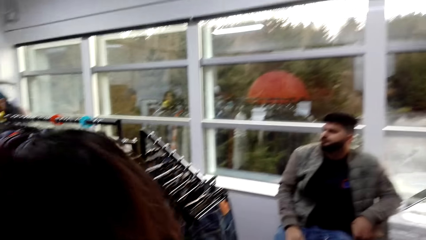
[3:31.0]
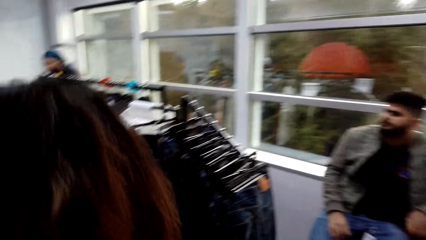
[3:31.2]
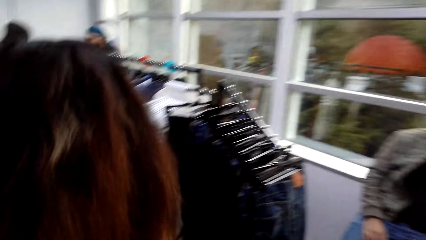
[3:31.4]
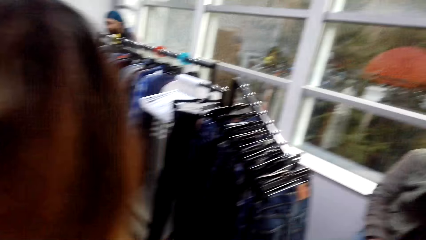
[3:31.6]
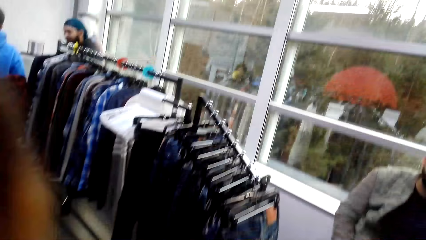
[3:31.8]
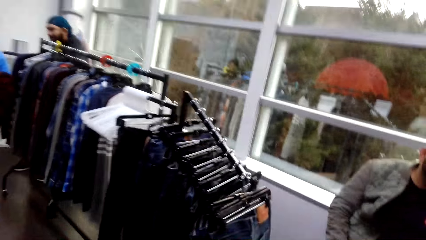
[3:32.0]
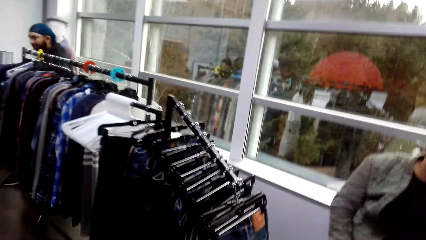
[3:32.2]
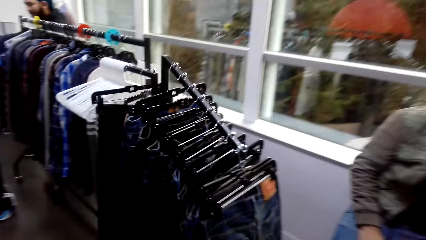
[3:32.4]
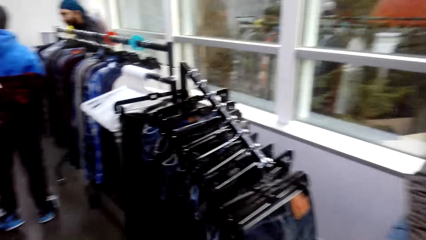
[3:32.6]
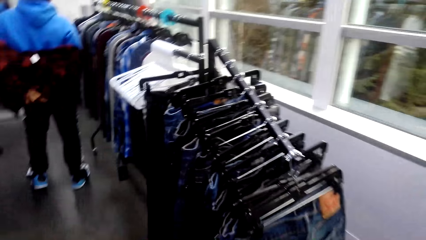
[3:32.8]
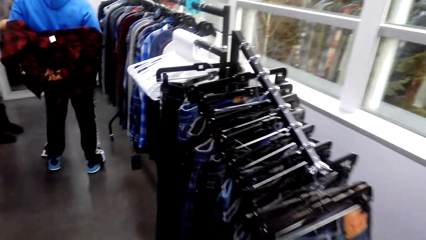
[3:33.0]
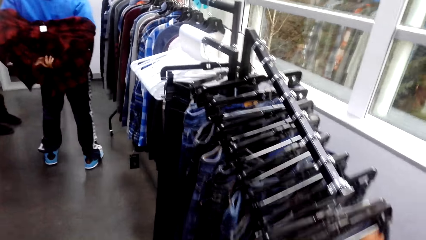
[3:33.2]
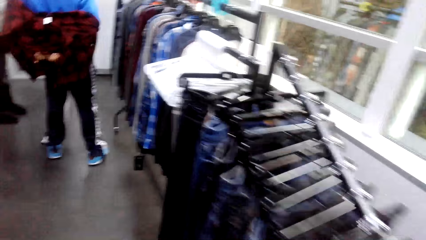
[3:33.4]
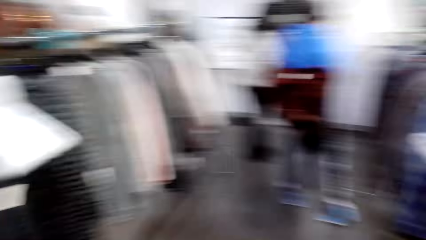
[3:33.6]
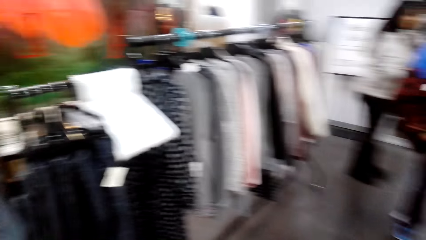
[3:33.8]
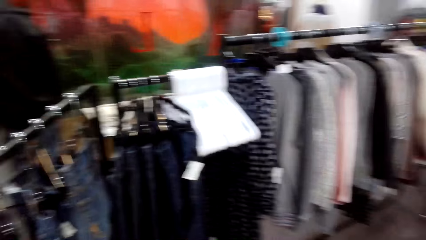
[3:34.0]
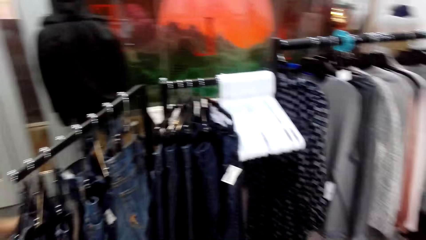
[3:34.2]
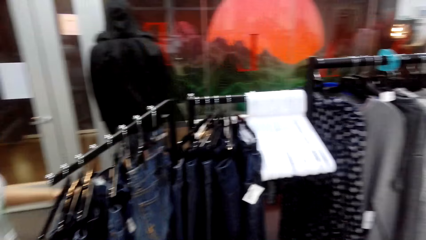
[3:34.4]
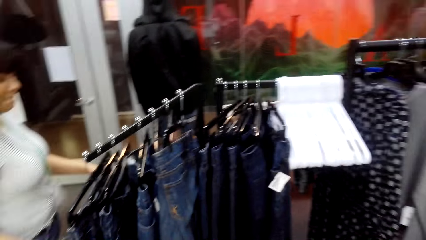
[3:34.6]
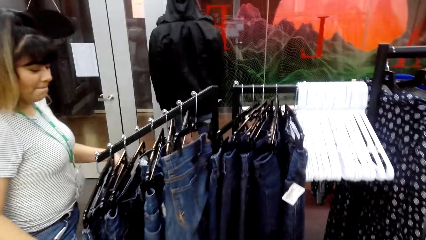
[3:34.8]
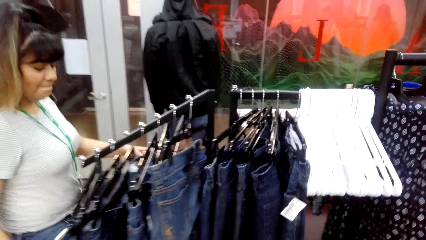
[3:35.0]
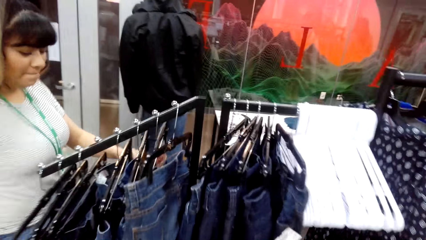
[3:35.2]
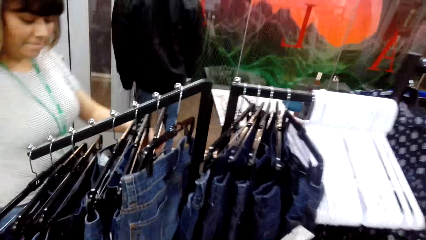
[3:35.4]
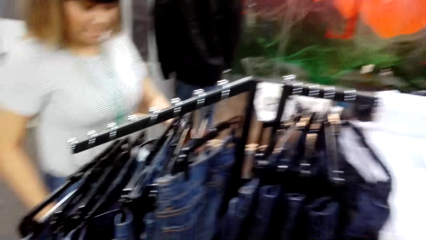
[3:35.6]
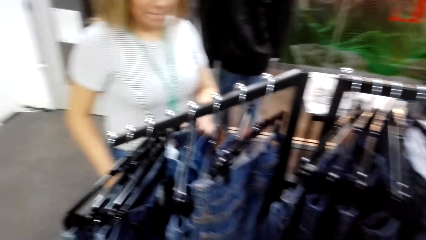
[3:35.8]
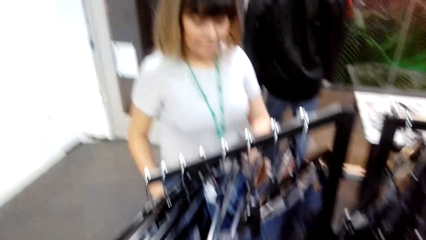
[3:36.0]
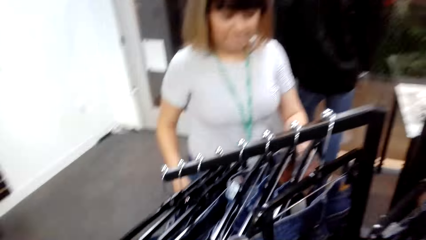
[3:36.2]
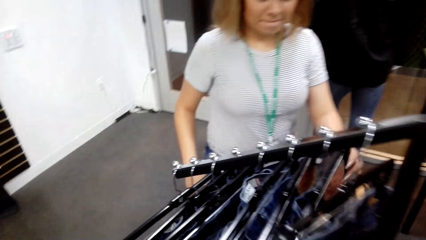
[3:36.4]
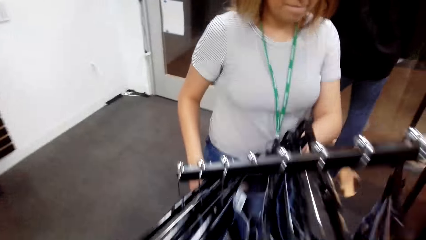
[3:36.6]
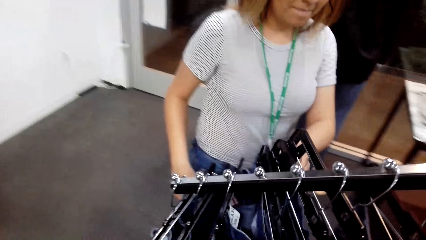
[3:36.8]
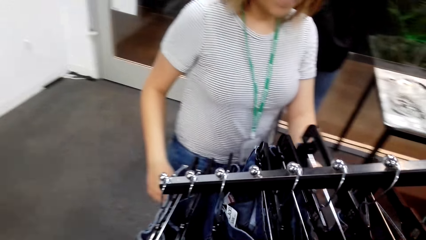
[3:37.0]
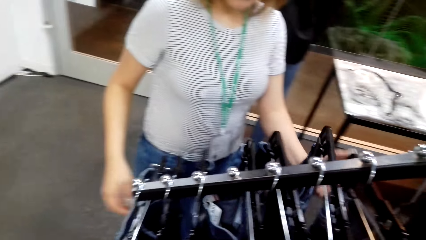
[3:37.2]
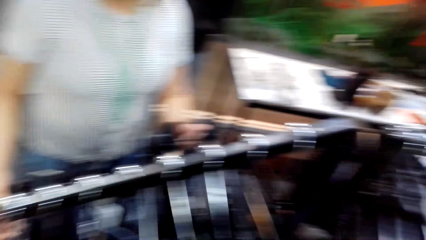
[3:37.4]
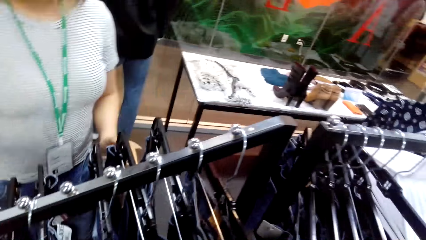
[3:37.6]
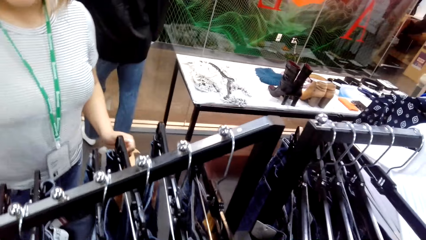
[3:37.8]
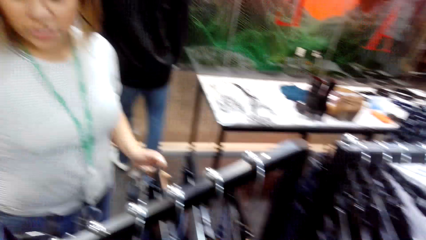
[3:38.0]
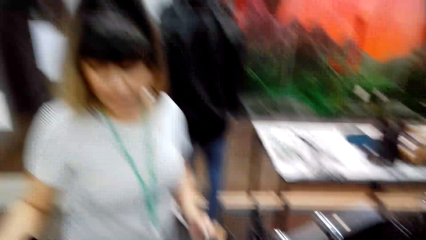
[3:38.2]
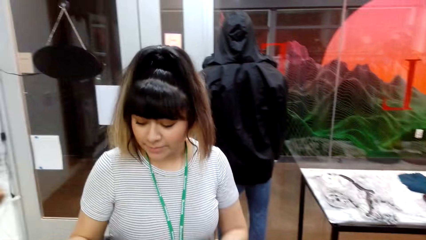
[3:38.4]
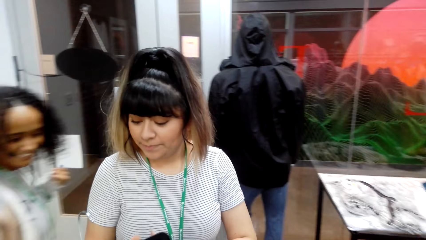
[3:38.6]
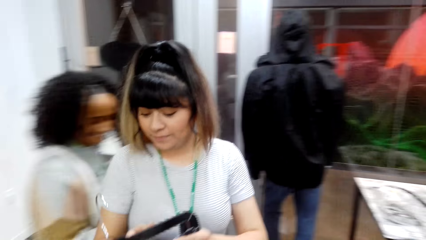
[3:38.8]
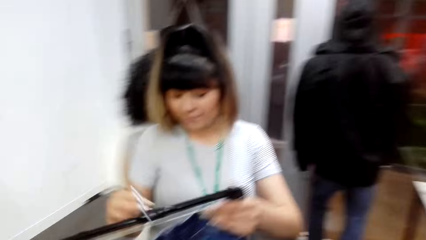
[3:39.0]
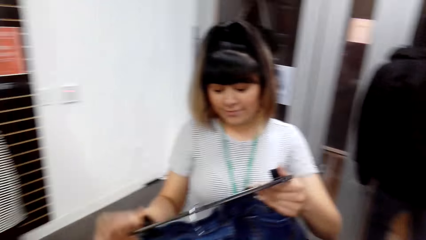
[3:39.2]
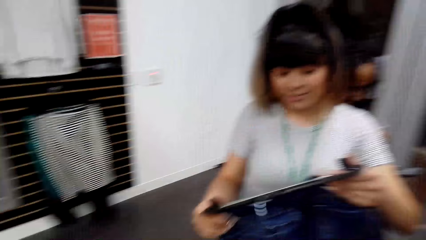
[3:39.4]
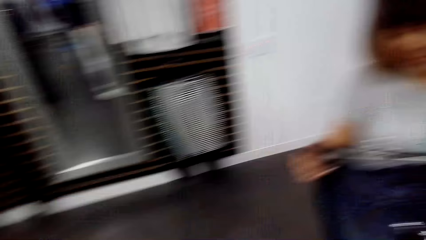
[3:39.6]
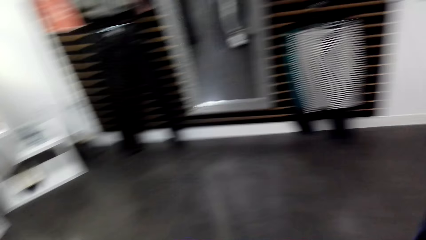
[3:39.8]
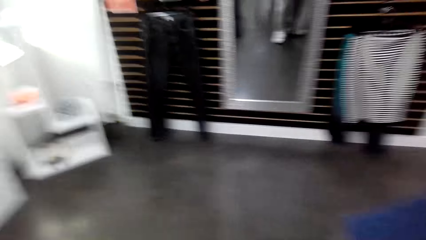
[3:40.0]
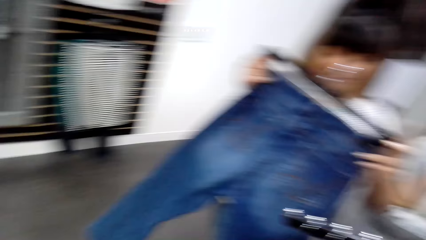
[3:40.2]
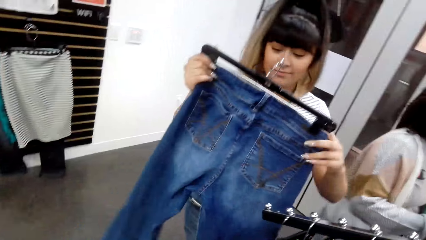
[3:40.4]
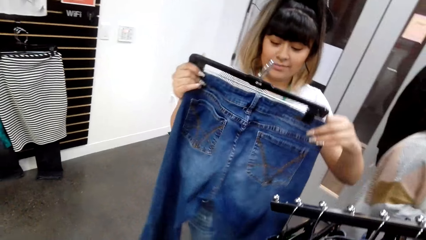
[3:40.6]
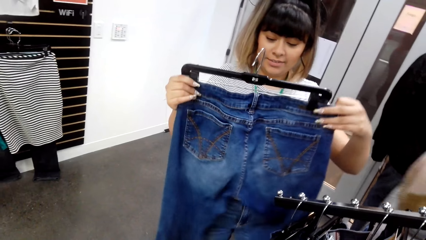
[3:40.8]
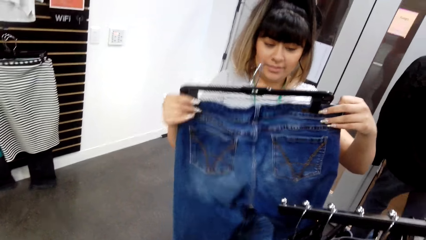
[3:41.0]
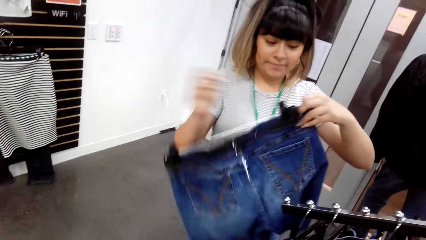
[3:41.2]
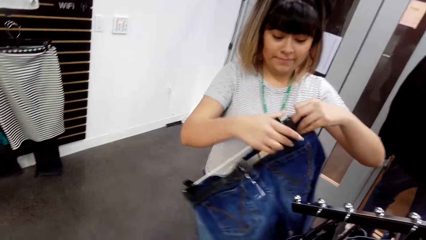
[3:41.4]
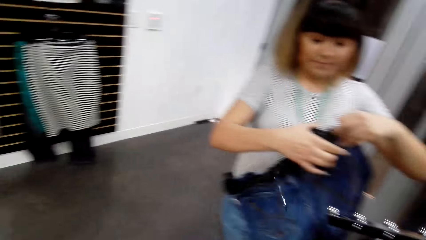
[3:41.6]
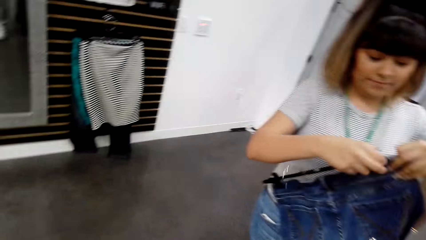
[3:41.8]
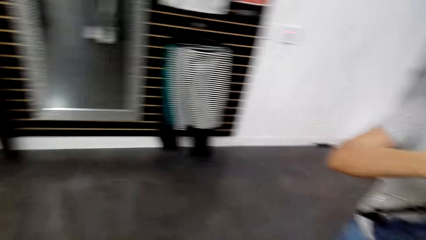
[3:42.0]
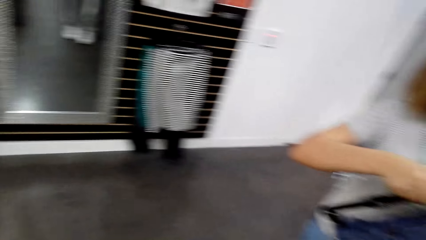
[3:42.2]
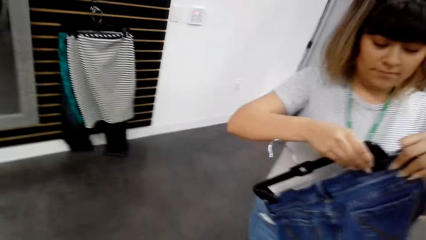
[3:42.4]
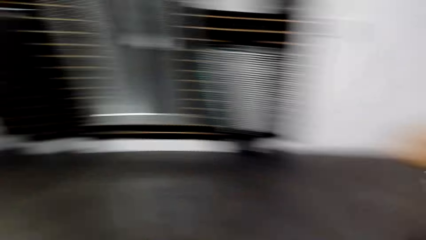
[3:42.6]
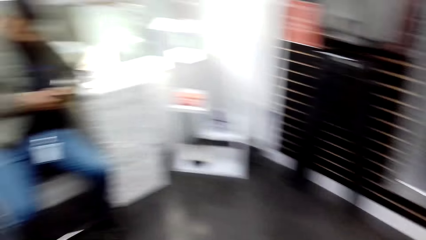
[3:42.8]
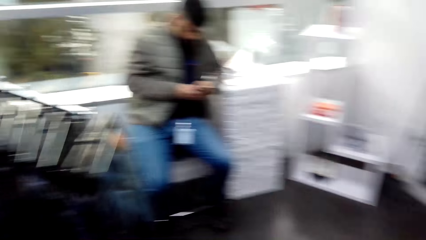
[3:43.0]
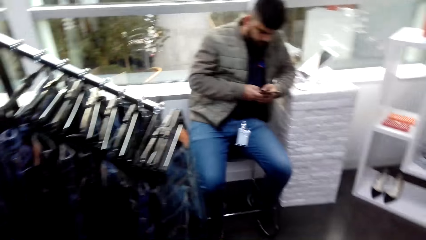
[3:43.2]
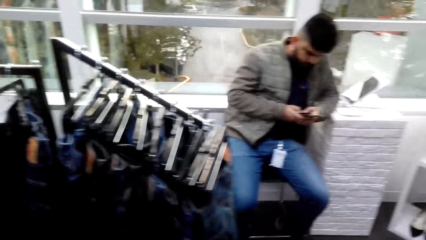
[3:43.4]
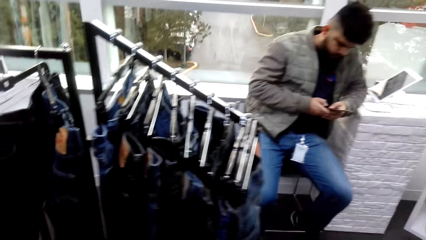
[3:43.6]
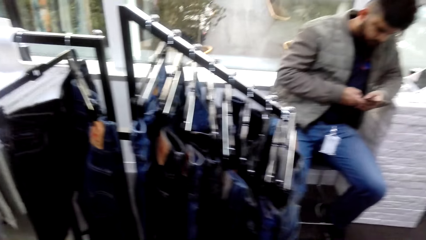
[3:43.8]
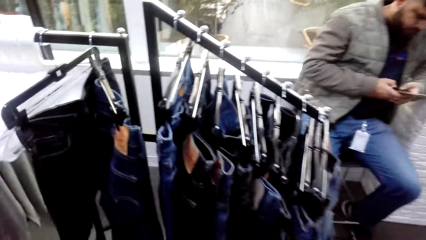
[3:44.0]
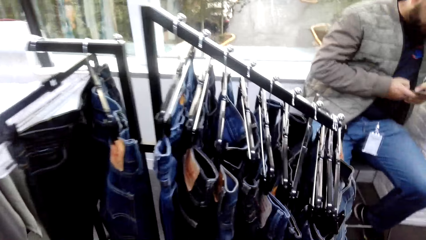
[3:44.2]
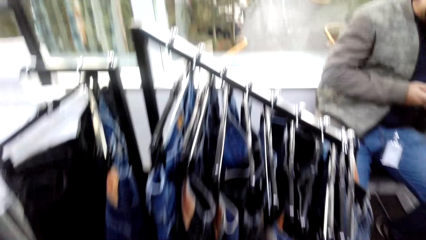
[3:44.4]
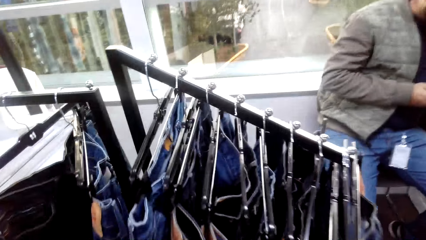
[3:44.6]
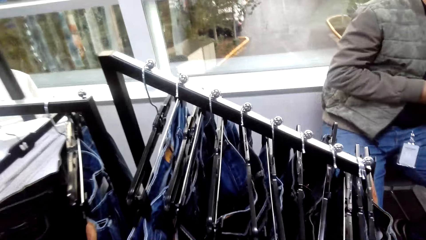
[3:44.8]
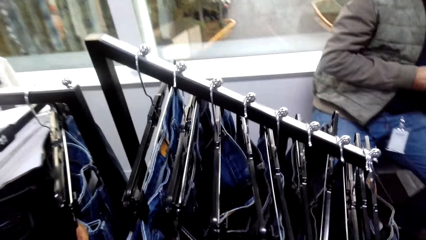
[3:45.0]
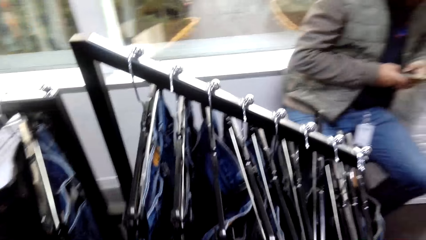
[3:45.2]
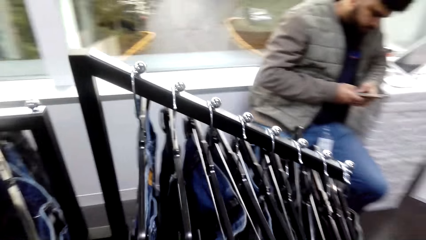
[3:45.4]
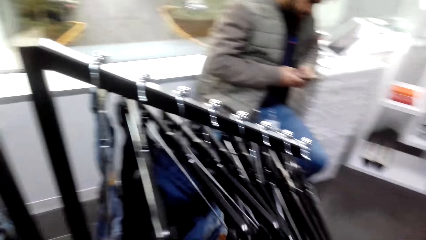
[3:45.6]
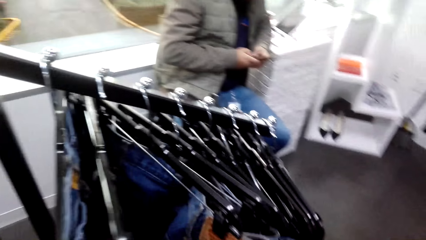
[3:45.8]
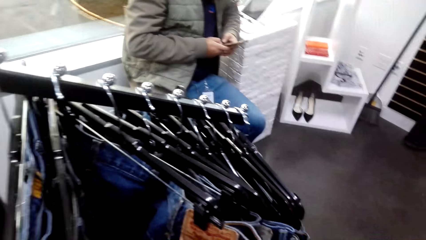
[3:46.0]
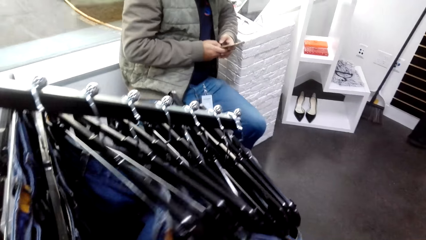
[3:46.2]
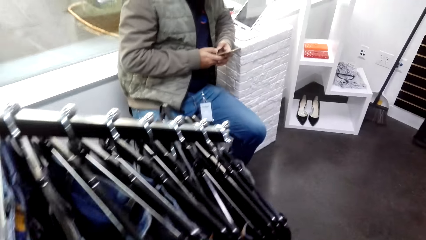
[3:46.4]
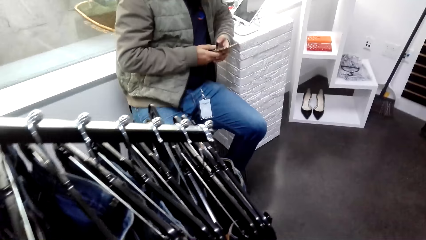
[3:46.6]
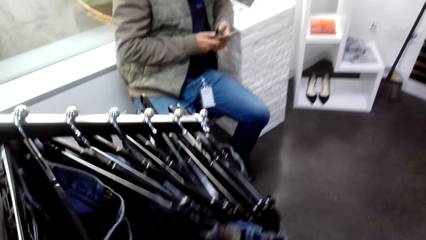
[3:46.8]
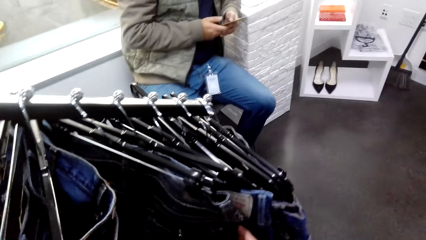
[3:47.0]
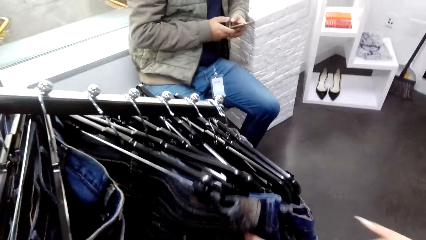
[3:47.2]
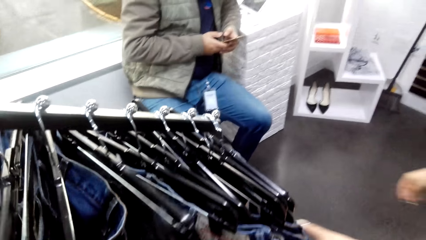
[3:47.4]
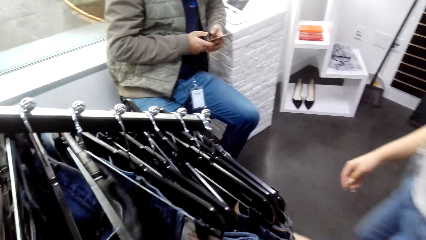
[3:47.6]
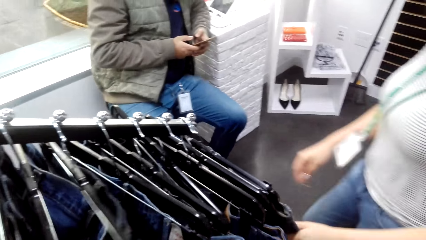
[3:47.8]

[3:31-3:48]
The camera wearer walks around in the clothes shop. A woman views hanged trousers. Another woman passes next to the first woman. The first woman adjusts a trouser. The camera wearer walks around in the clothes shop. They view hanged clothes.
